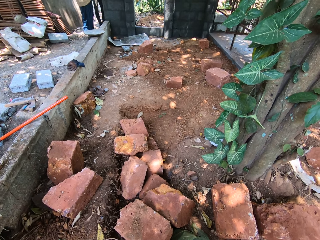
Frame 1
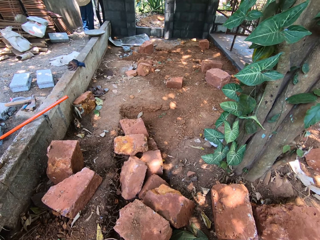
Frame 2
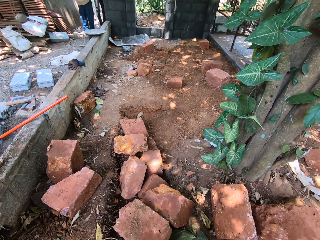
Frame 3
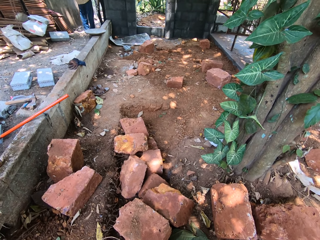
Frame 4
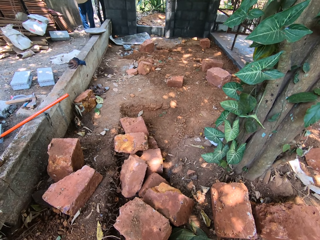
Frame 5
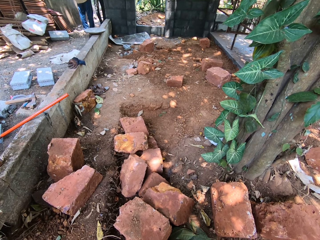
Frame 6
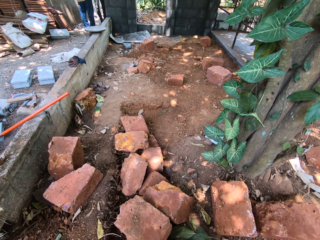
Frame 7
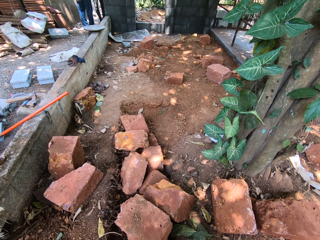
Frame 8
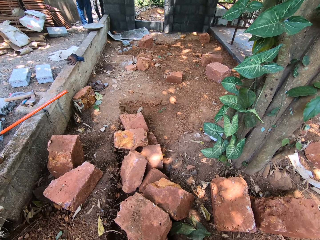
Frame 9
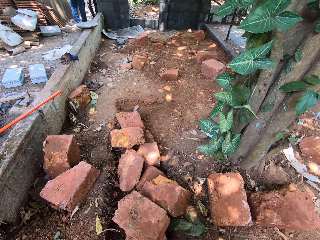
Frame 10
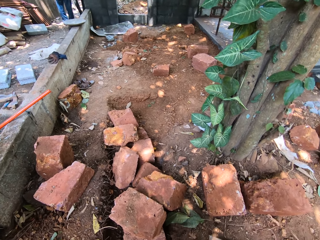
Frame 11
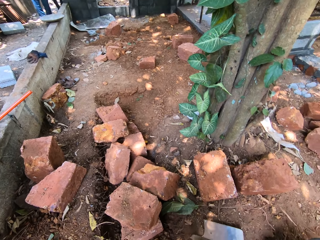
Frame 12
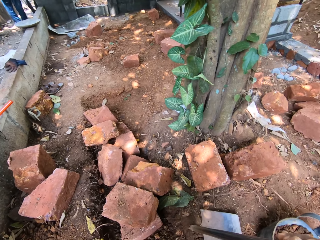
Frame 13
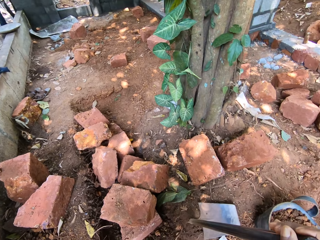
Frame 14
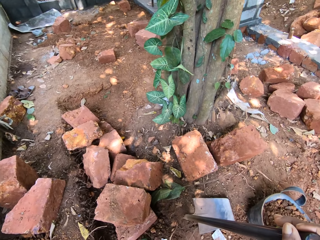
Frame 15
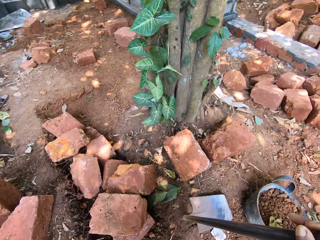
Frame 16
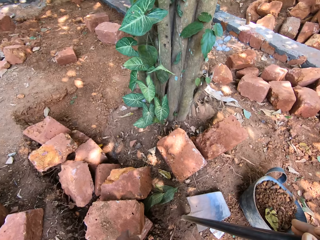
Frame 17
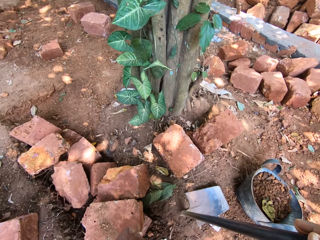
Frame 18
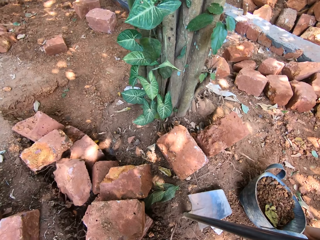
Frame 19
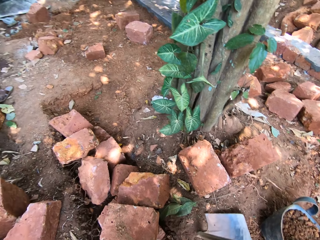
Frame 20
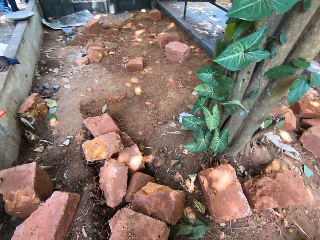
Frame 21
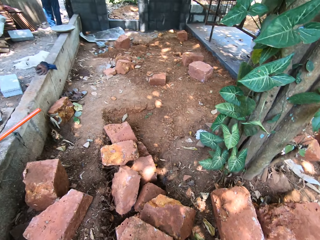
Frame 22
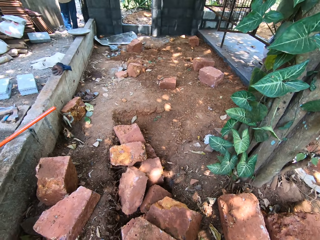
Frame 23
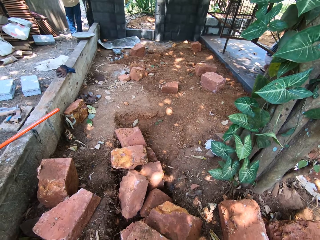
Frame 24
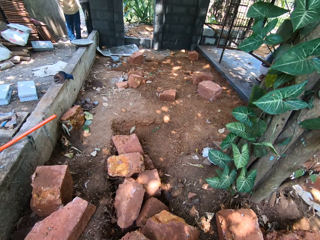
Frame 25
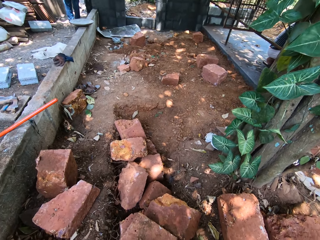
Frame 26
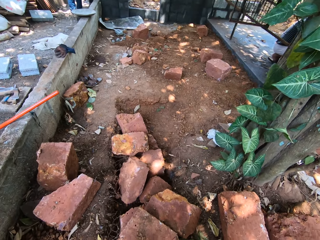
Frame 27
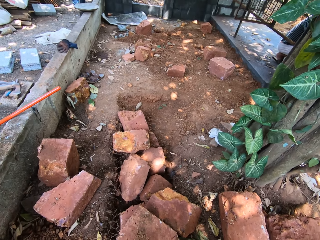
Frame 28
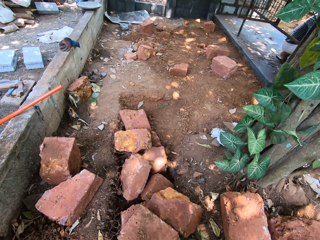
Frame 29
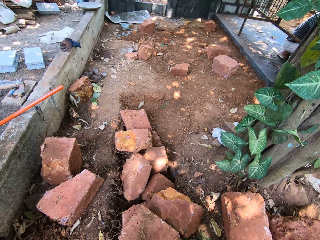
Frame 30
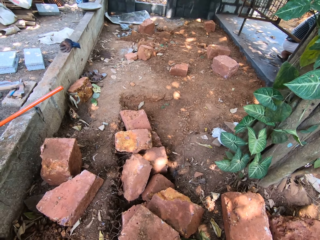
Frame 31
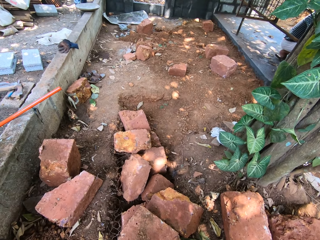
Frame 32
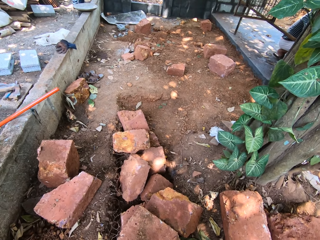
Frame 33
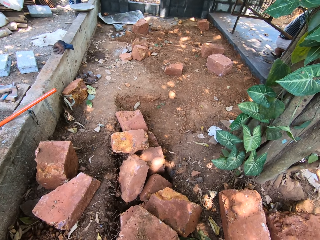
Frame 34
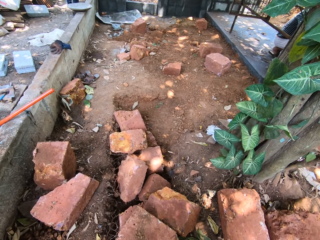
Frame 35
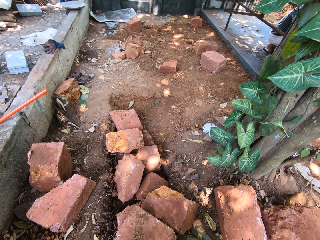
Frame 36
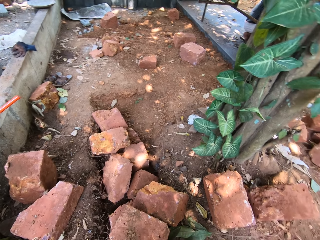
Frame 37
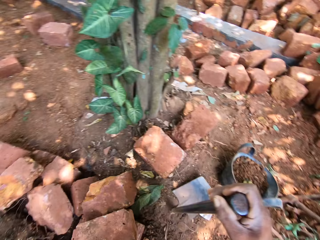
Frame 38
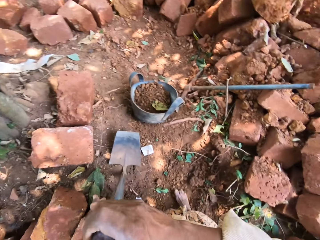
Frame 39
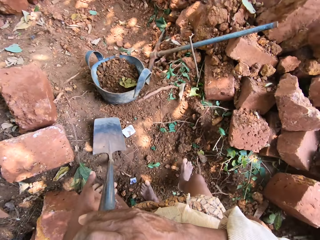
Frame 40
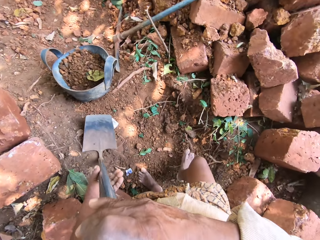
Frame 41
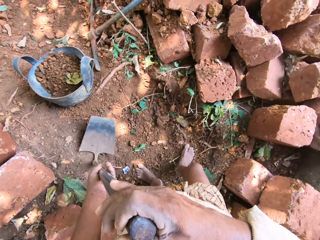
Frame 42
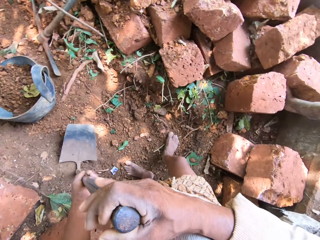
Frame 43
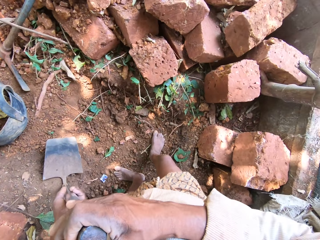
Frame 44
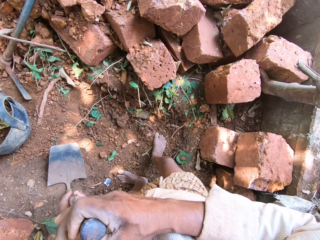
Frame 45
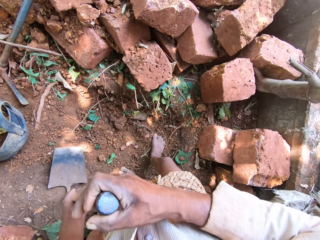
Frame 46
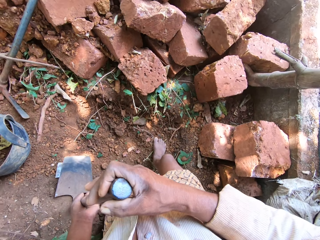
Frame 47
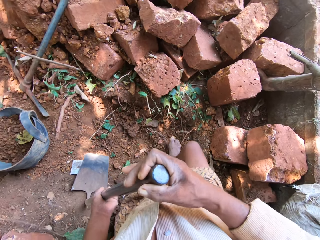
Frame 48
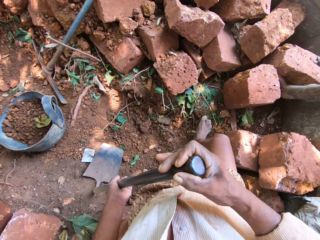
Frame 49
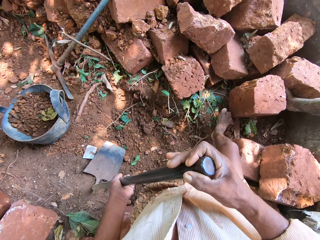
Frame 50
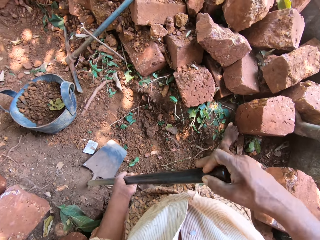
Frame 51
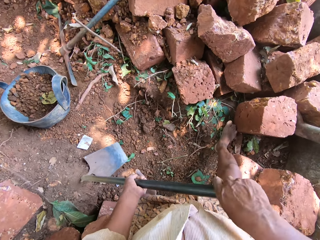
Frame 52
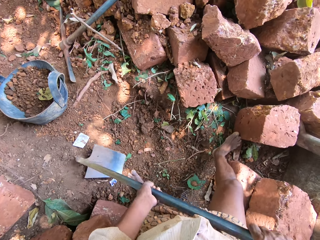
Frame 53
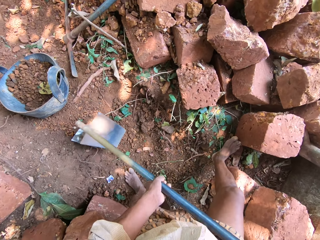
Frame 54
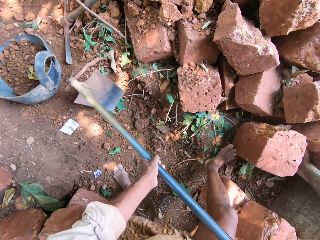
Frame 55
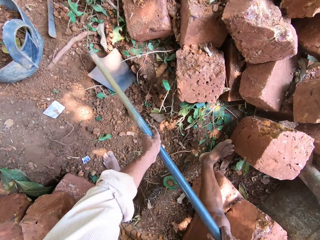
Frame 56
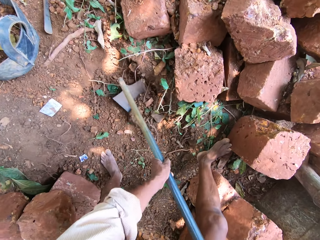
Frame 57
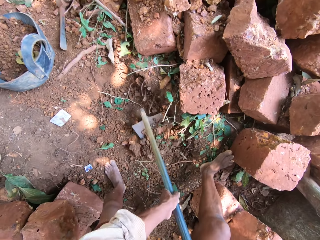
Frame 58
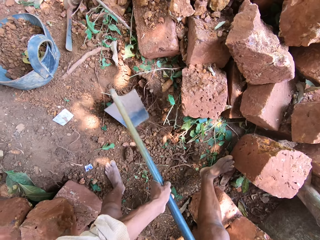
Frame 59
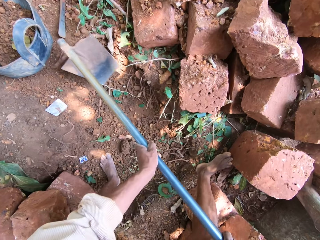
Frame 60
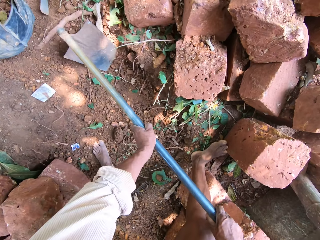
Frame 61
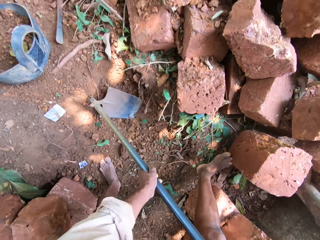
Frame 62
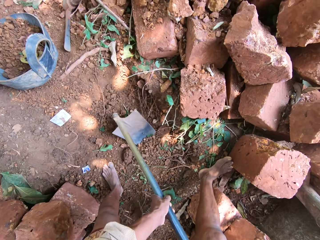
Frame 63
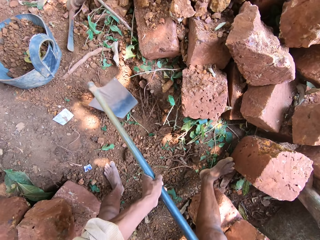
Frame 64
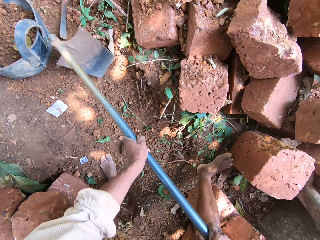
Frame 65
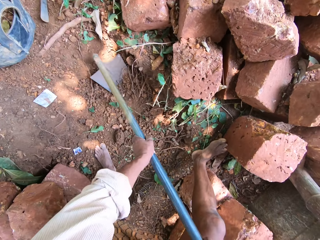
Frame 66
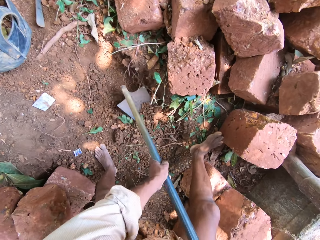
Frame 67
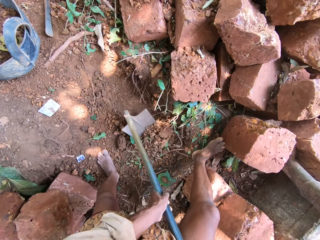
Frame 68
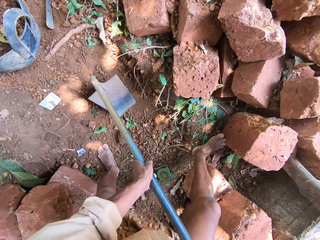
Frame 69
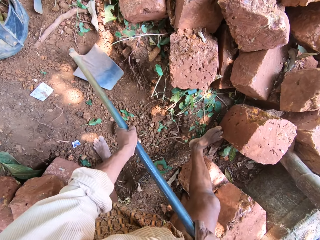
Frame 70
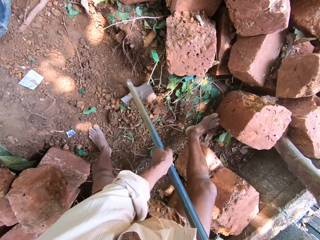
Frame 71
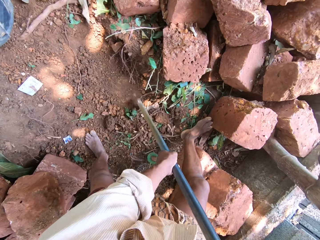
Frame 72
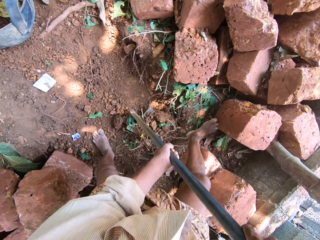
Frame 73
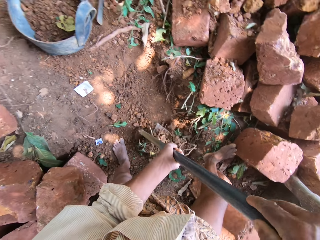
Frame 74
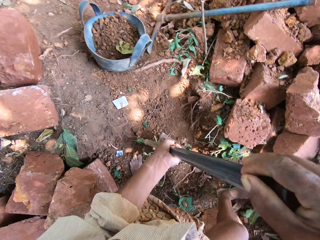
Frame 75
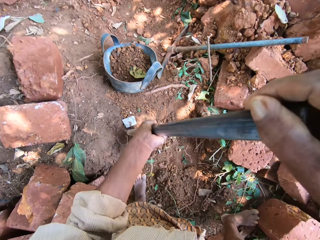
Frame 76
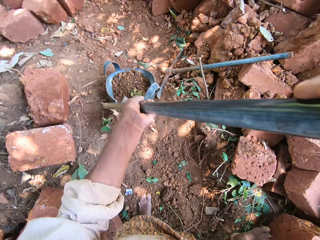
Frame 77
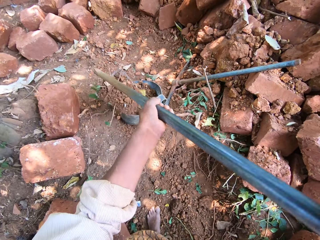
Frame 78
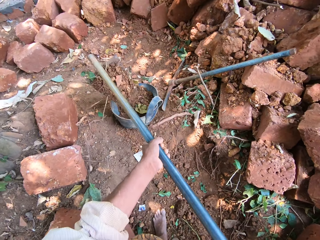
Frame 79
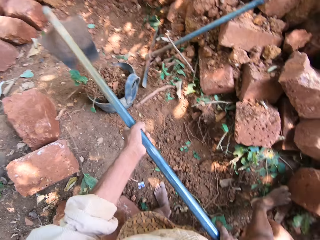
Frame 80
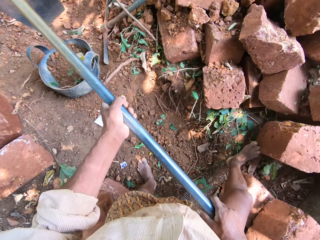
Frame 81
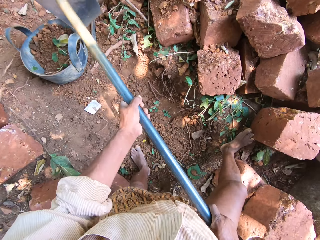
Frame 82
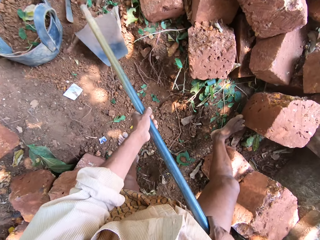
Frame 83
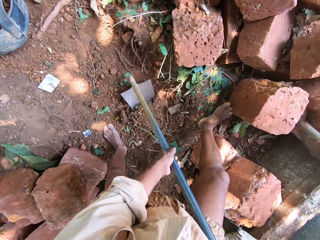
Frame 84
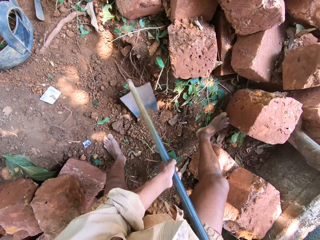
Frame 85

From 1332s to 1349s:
The camera wearer converses with a man and another man. He gathers sand on the ground with the hoe in his hands. He digs the soil with the hoe. He scoops sand from the ground with the hoe in his right hand. He pours the sand from the hoe in his hands into the head pan on the ground.

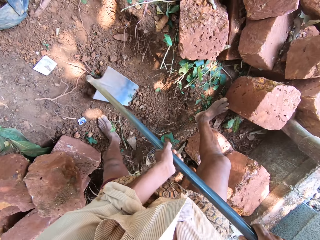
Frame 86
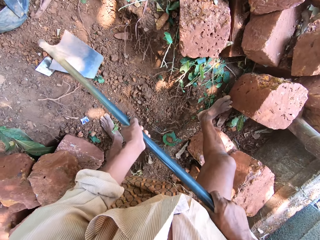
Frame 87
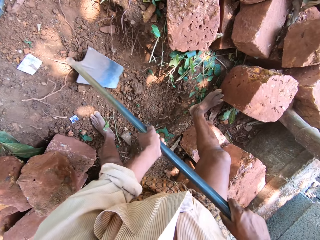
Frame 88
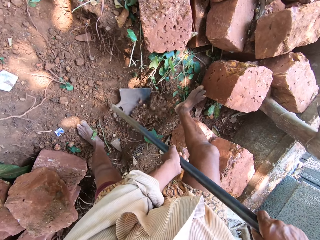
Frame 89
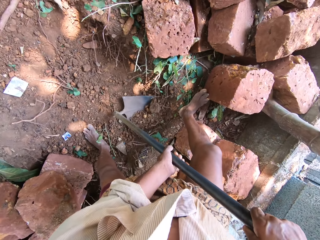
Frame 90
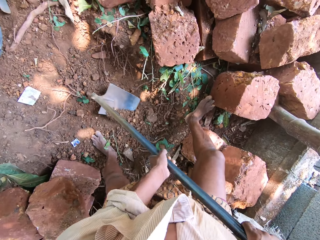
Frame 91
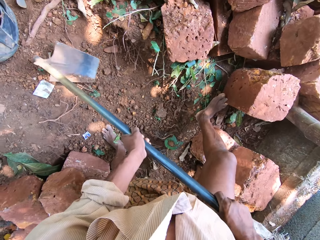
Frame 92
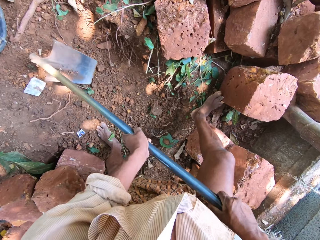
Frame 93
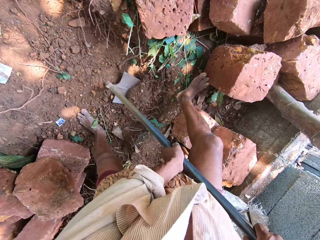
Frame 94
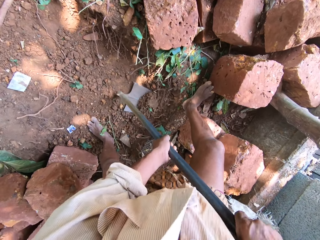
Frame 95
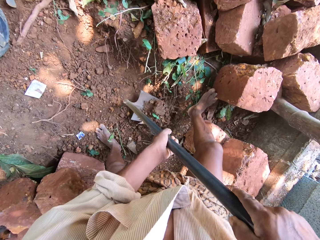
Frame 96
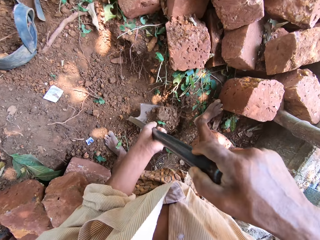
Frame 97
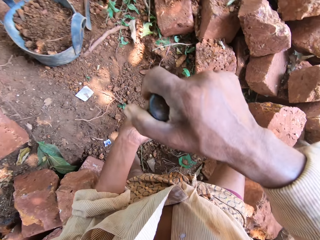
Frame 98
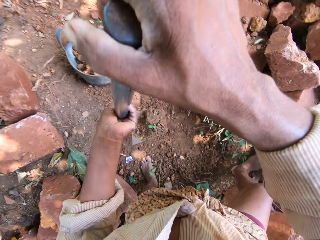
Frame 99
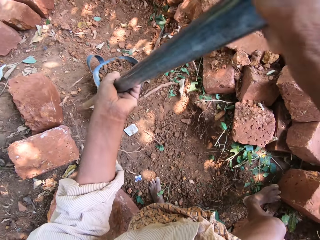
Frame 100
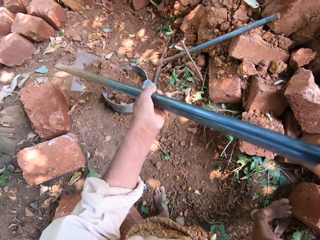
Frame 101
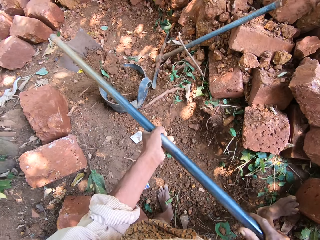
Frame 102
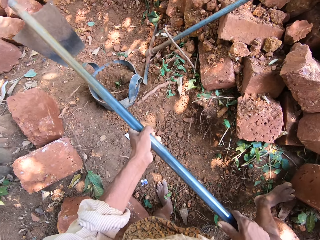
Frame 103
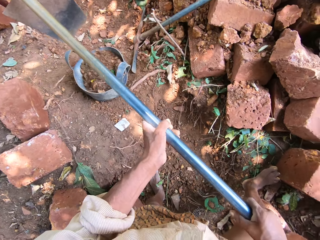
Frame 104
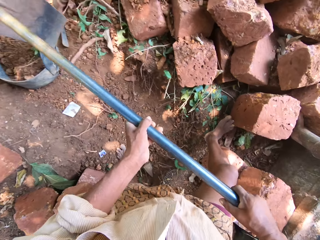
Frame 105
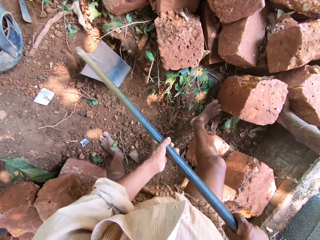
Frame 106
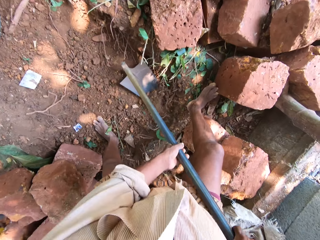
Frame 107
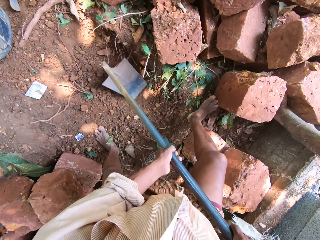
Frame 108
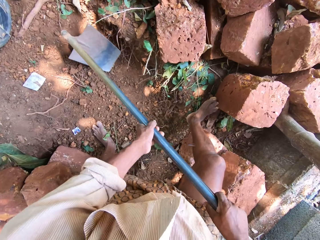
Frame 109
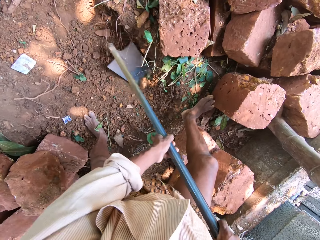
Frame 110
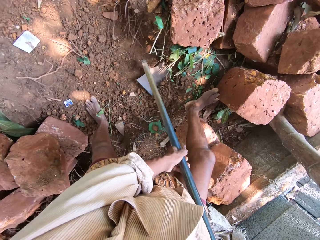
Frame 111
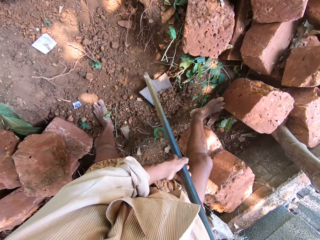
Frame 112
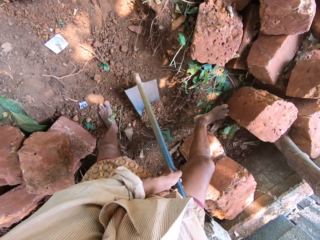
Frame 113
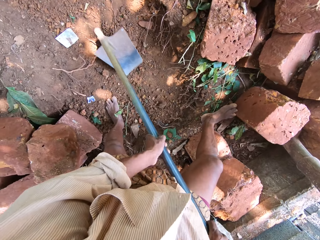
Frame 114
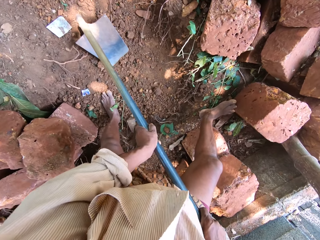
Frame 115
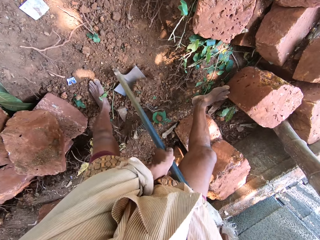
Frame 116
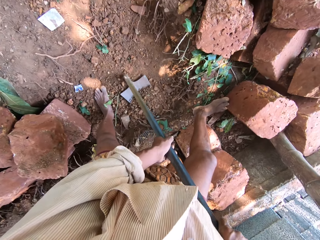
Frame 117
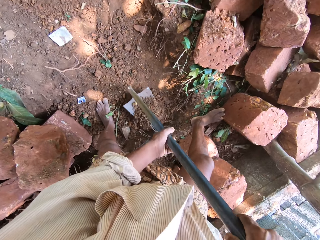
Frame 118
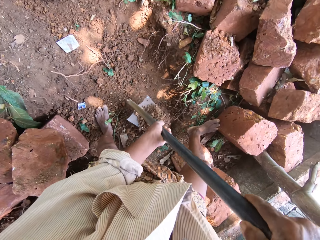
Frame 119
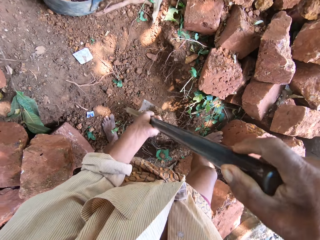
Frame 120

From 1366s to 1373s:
The camera wearer digs the ground with the hoe in both hands. He packs some sand from the ground with the hoe in both hands. He pours the sand inside the bucket on the ground with the hoe in both hands. He digs the ground with the hoe in both hands. He digs the ground again.
